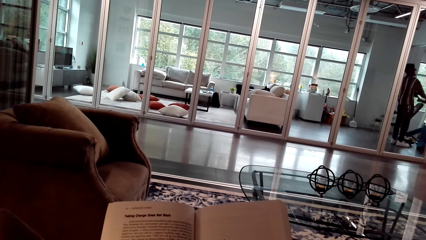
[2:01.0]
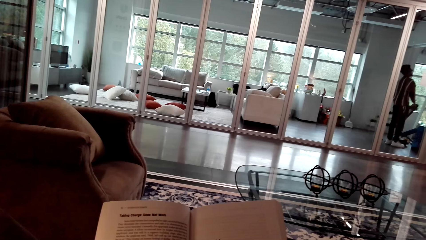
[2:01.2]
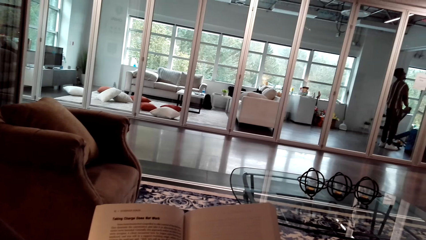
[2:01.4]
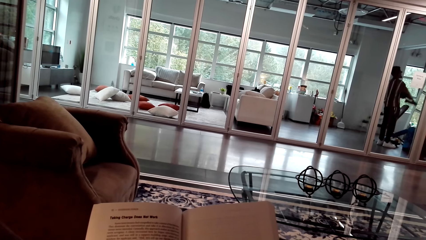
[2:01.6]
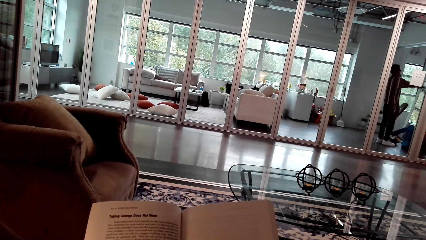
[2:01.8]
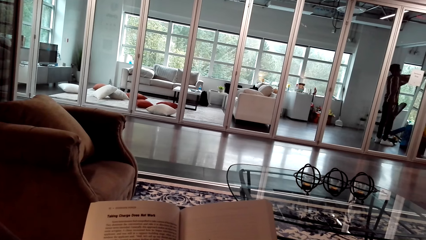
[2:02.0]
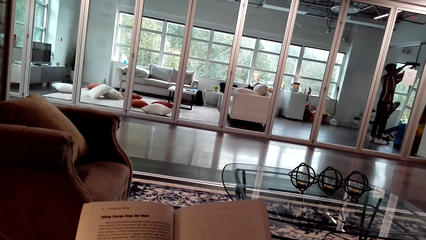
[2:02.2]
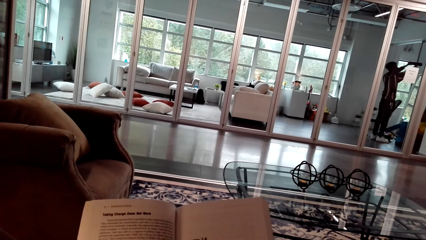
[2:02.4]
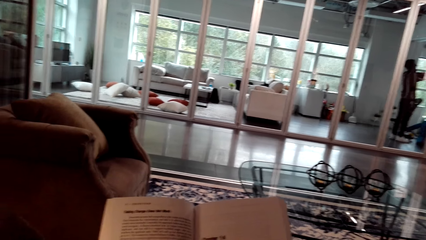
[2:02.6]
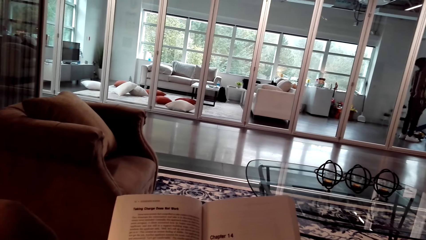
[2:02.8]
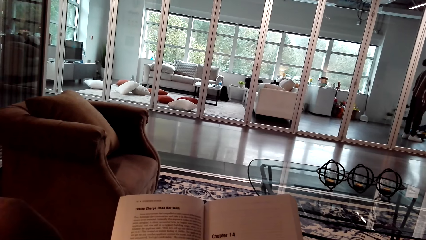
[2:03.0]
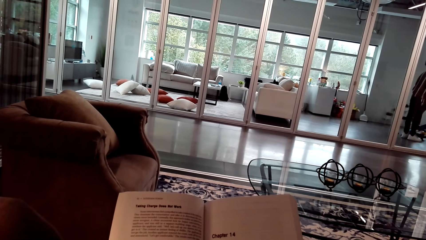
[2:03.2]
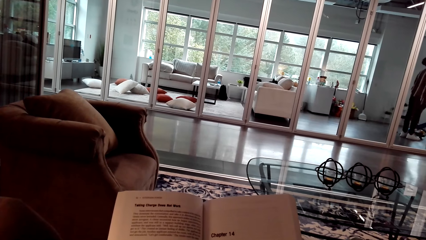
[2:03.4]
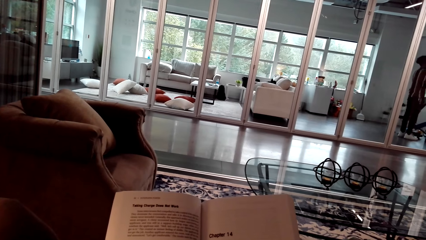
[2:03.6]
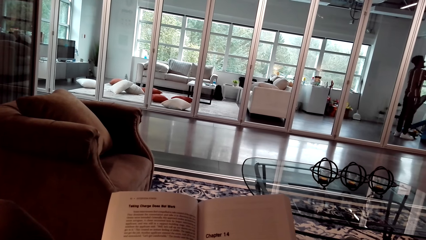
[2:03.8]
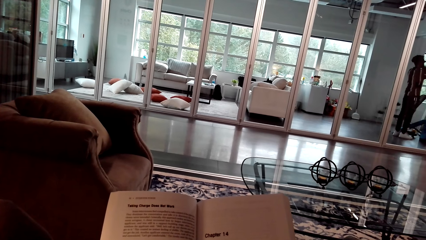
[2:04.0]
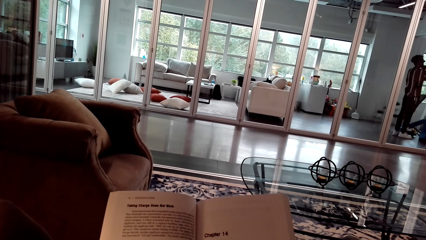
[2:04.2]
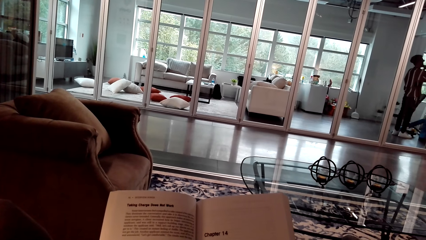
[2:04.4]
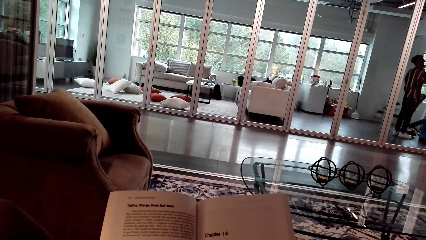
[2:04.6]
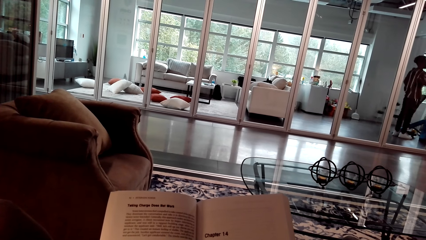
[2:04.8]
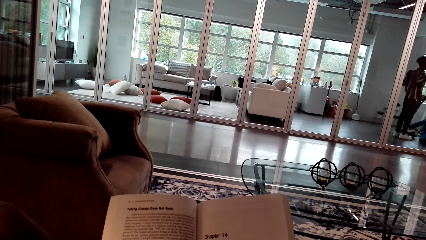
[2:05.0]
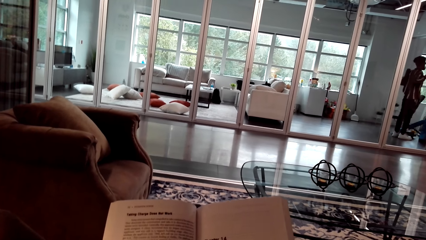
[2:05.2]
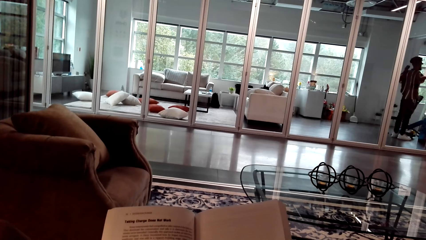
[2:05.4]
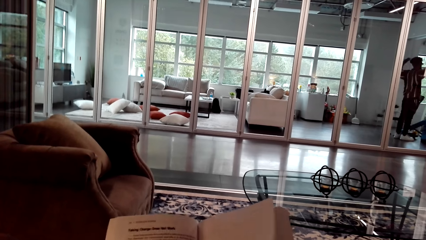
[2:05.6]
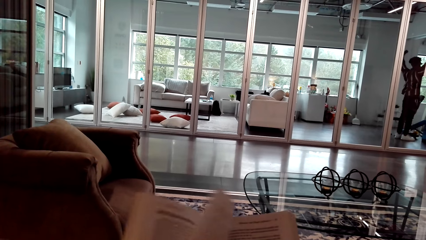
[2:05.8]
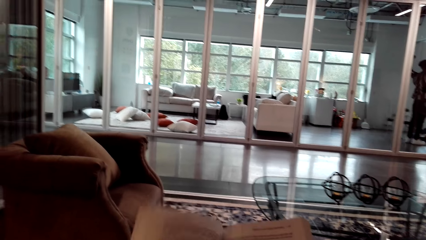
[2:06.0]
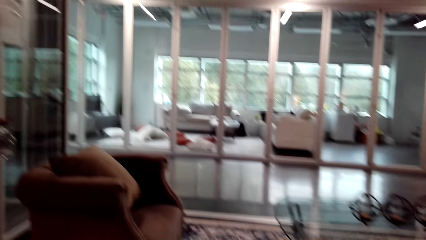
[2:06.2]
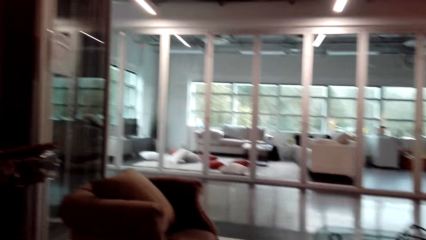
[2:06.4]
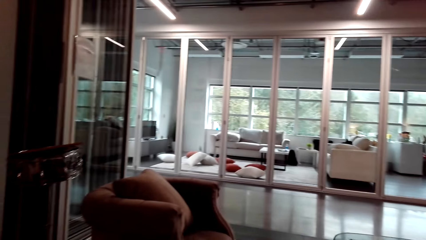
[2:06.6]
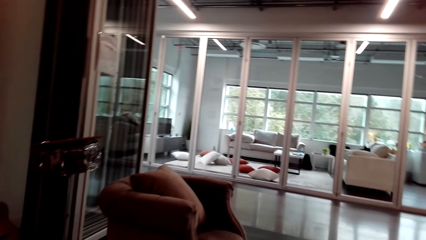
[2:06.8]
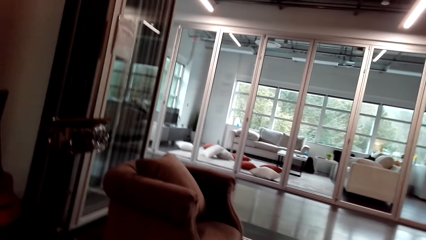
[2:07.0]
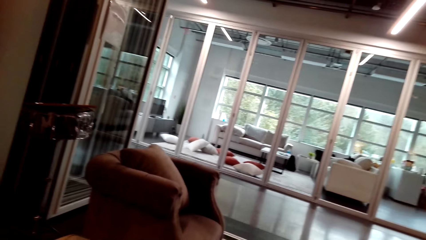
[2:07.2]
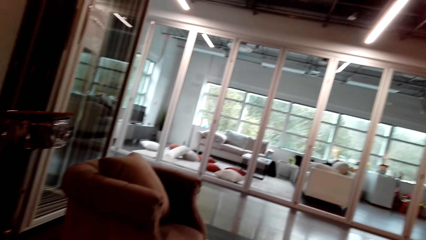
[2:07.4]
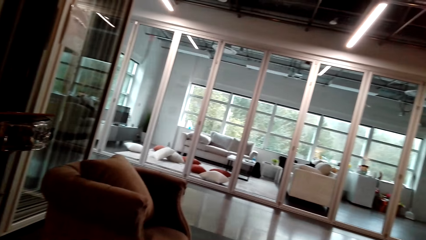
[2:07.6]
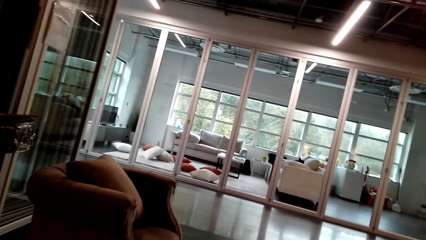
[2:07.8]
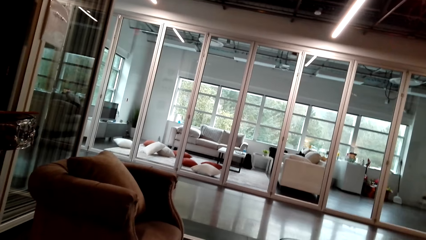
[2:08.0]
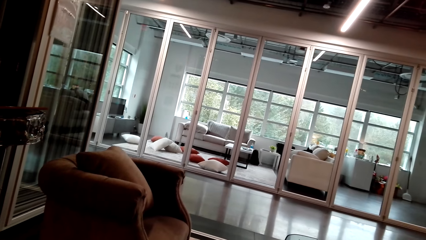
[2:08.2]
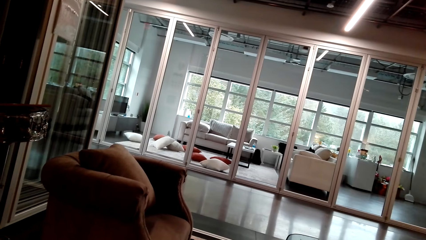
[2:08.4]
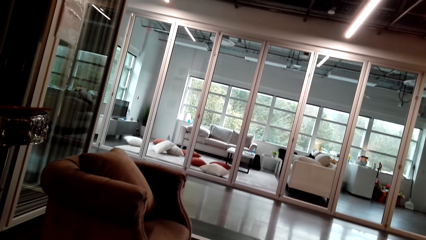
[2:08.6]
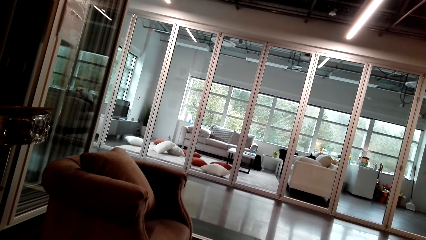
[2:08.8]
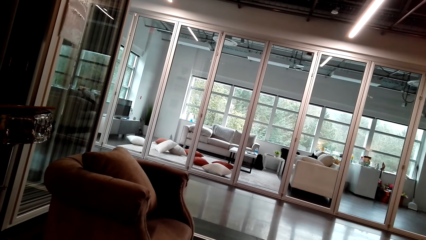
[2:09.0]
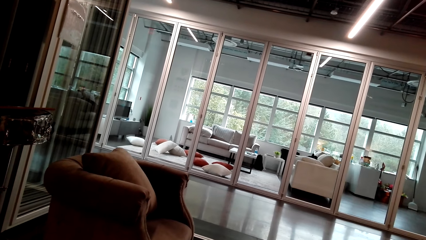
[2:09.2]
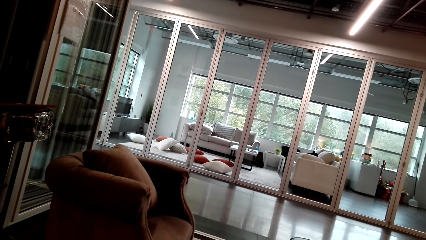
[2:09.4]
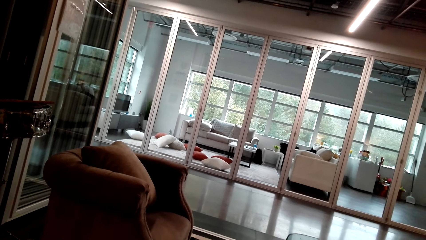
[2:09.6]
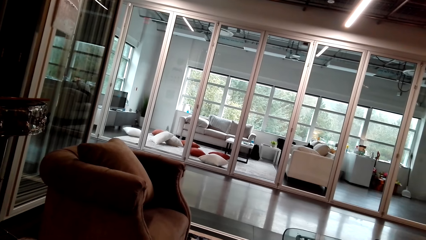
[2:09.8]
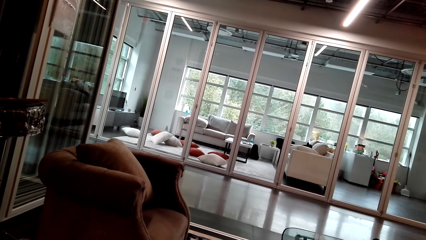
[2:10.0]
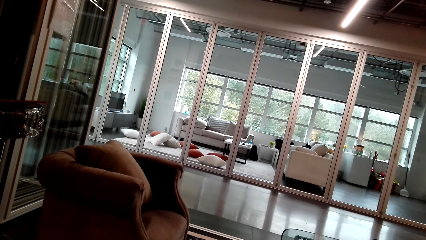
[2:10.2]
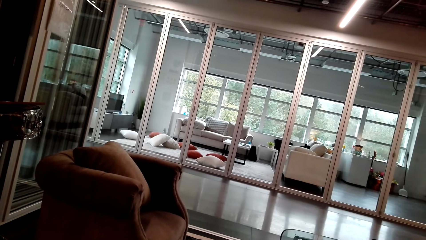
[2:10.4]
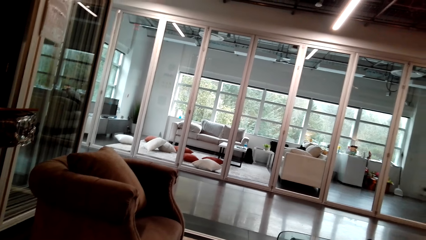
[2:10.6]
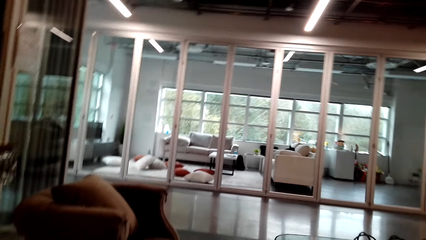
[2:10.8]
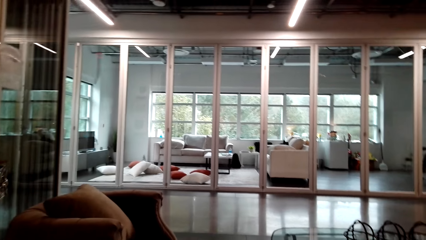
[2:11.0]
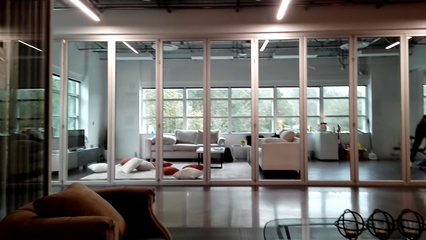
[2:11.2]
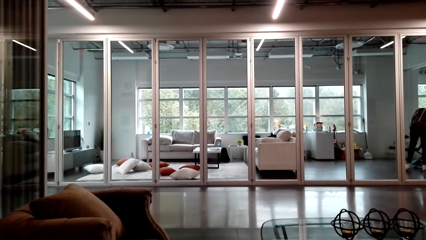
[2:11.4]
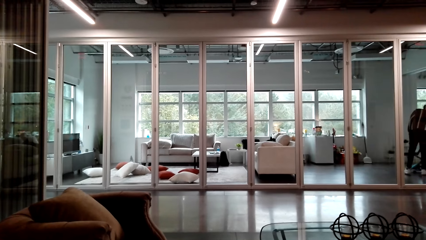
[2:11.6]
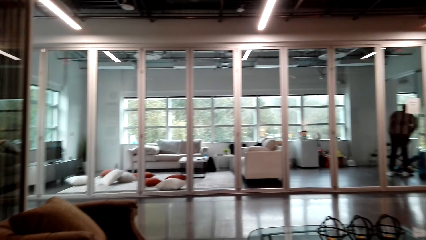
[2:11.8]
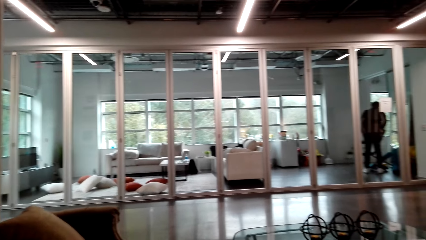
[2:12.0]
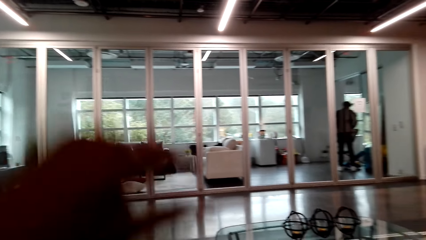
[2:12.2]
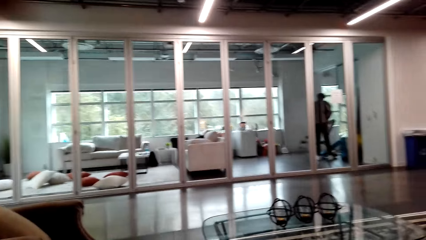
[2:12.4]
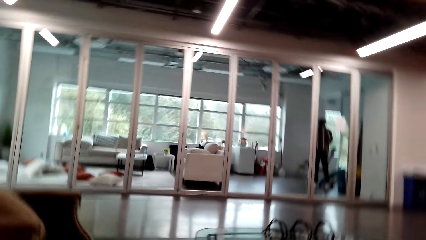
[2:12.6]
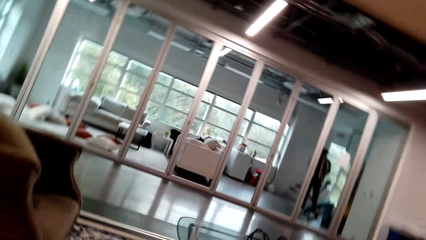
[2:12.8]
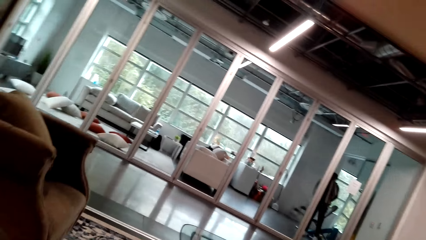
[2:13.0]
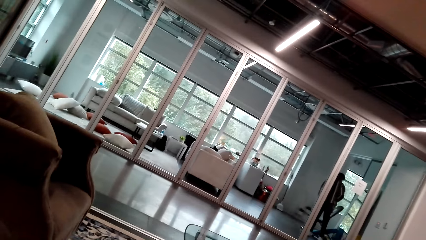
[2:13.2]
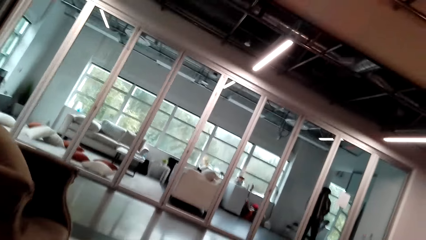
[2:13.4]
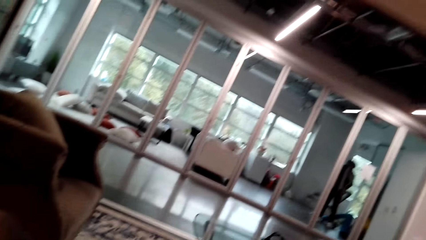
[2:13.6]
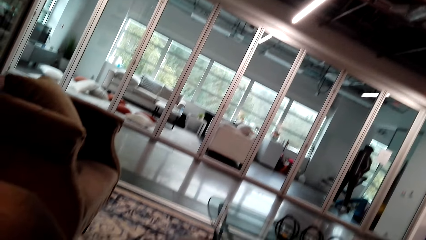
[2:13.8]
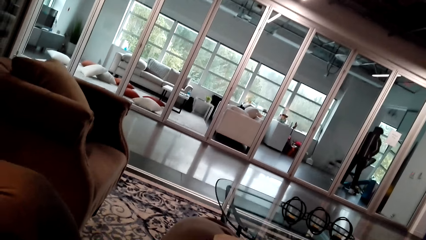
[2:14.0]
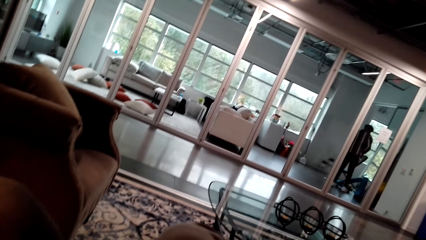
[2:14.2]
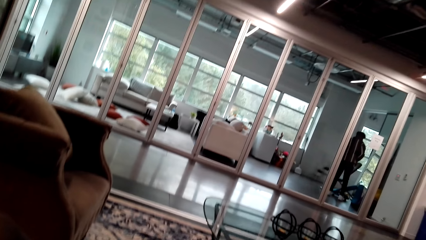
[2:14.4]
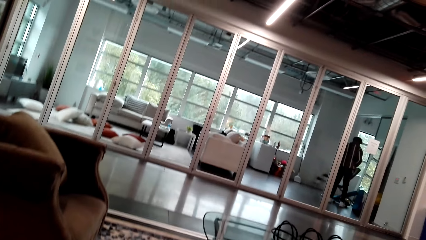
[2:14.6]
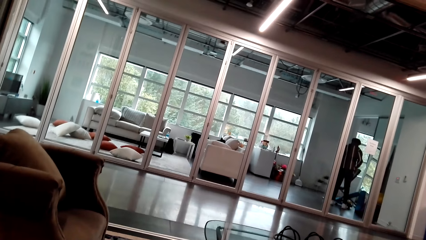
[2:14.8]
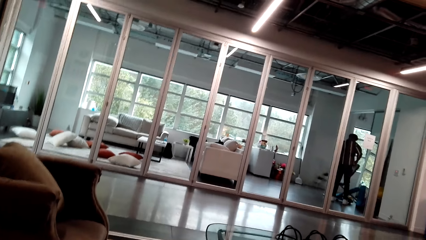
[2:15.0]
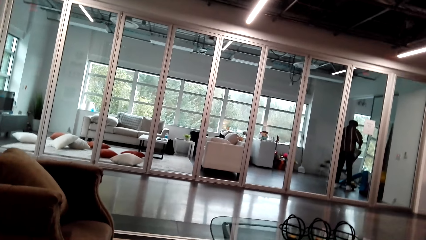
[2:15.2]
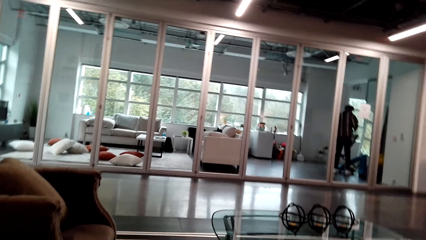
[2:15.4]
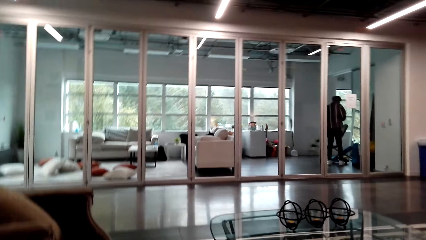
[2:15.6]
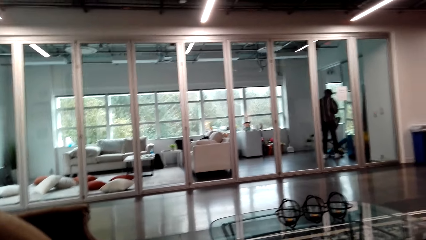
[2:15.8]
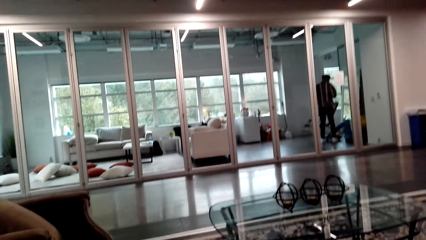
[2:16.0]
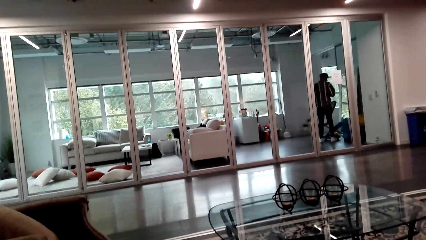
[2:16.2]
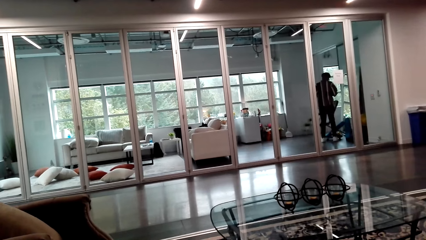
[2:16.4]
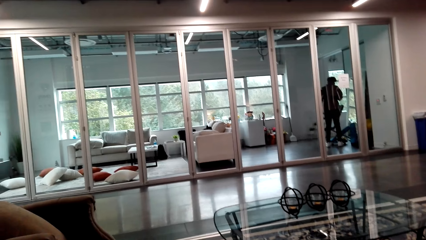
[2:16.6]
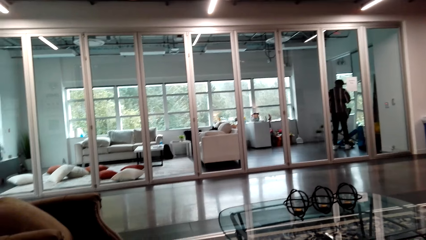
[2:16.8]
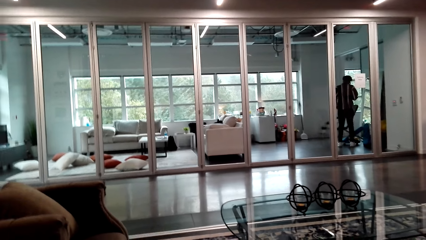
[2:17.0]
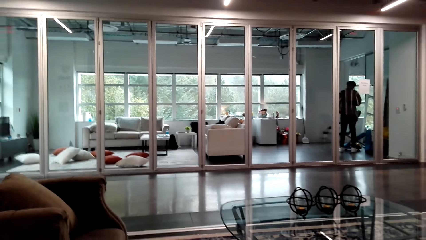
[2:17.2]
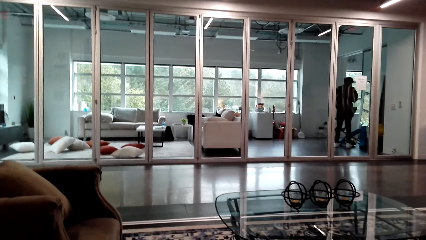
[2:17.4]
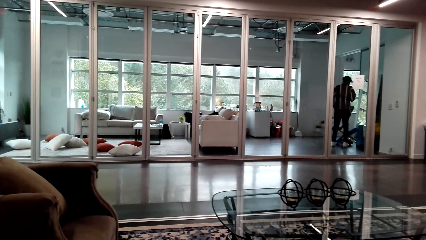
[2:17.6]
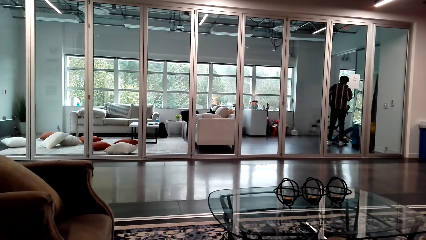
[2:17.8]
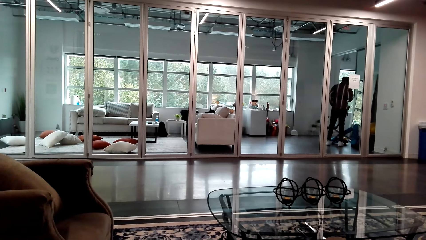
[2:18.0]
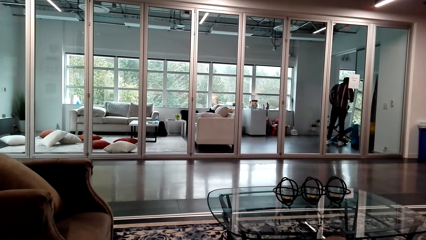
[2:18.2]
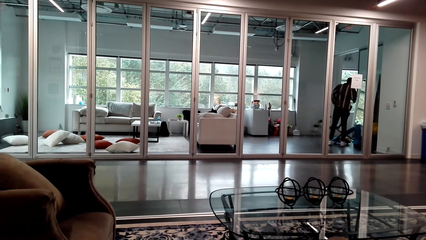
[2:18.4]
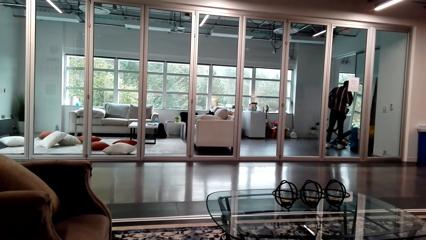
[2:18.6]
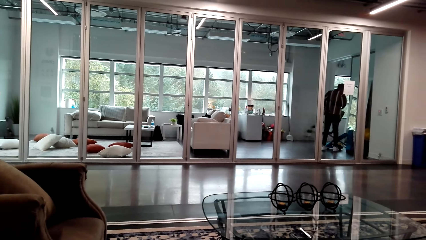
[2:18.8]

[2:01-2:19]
The camera wearer flips a page. They look around. They lift up the left hand. They look around.
